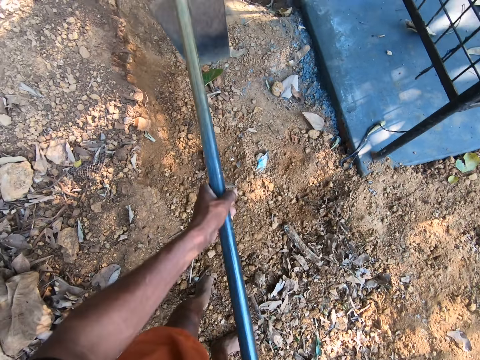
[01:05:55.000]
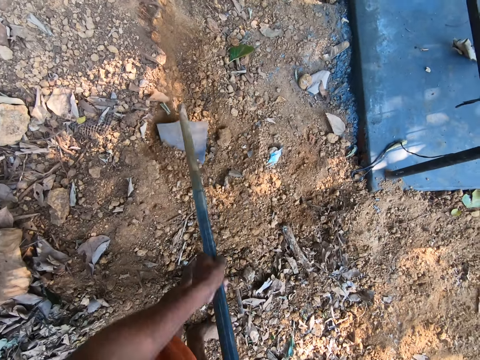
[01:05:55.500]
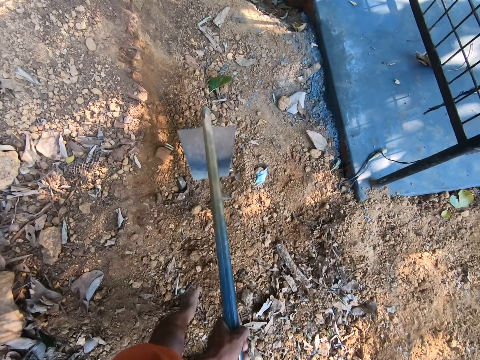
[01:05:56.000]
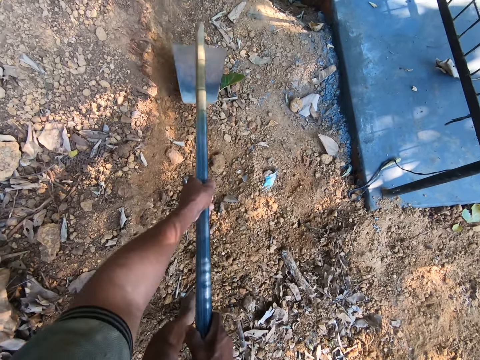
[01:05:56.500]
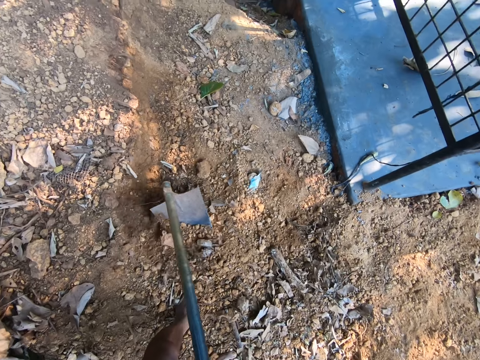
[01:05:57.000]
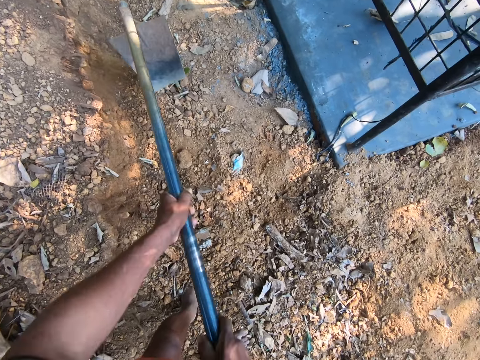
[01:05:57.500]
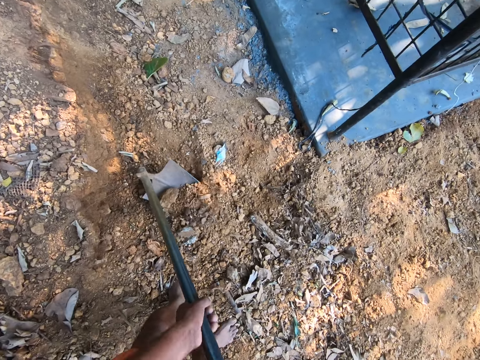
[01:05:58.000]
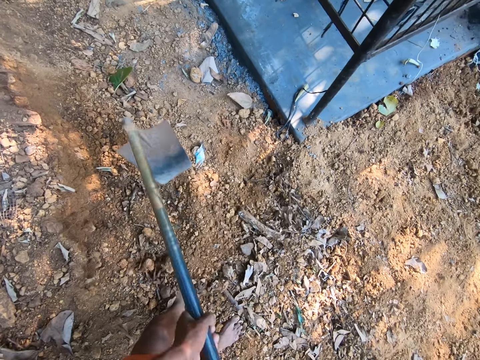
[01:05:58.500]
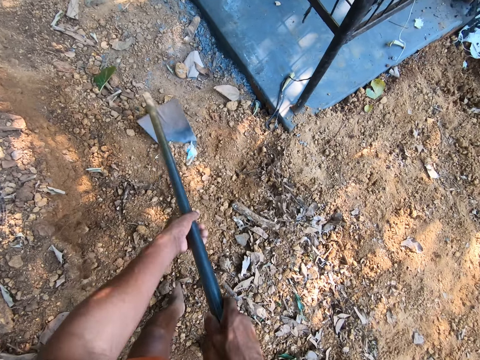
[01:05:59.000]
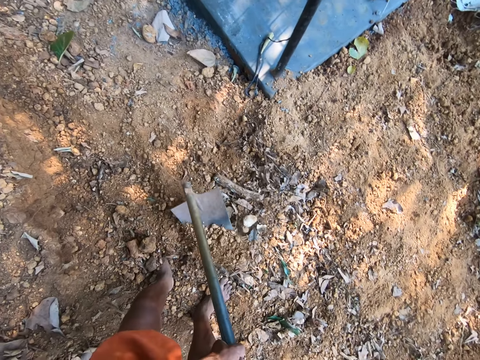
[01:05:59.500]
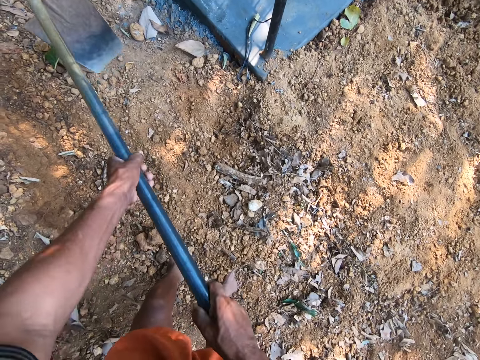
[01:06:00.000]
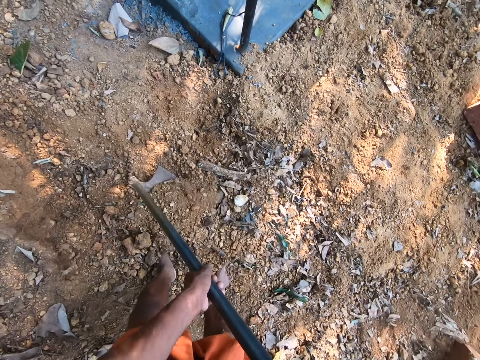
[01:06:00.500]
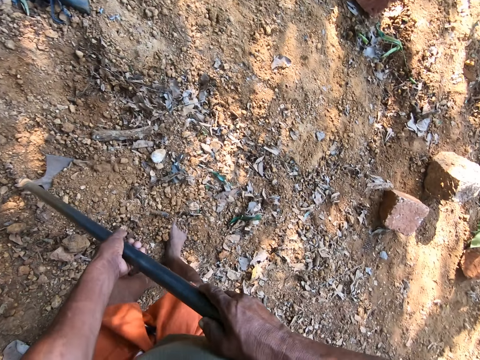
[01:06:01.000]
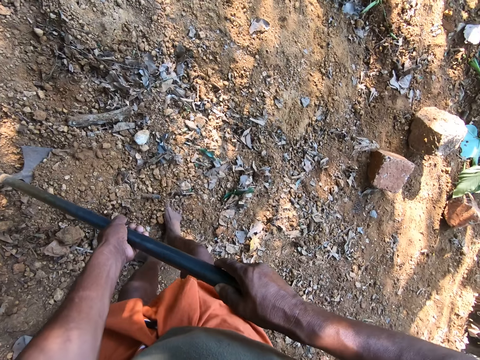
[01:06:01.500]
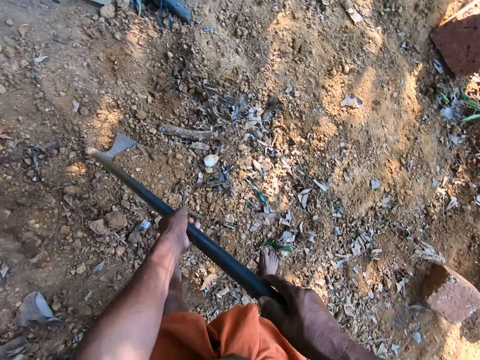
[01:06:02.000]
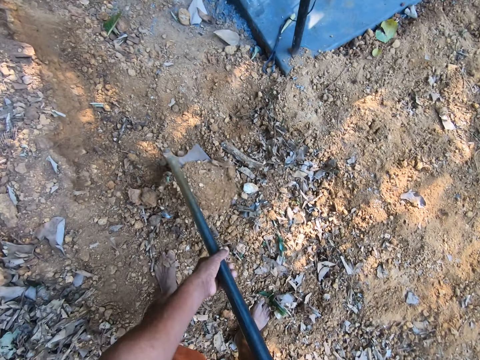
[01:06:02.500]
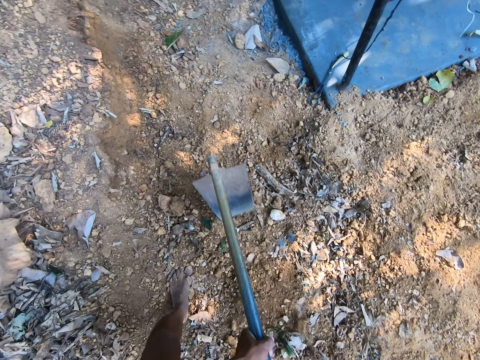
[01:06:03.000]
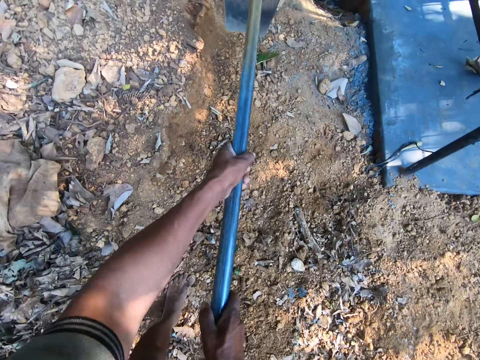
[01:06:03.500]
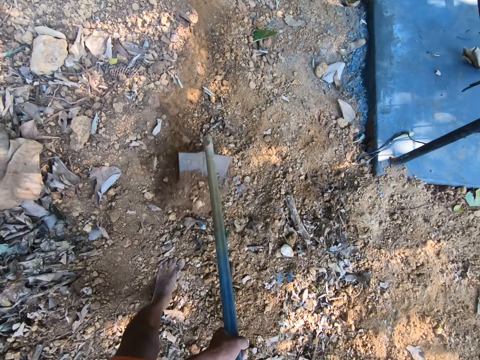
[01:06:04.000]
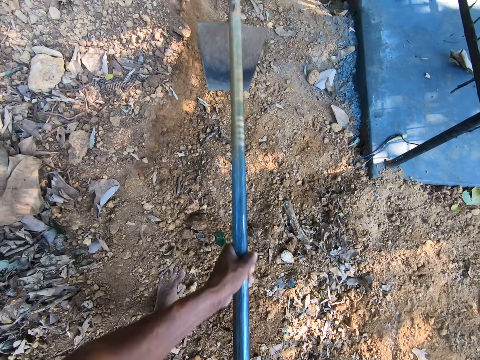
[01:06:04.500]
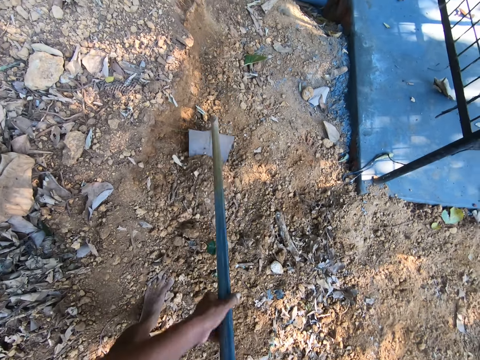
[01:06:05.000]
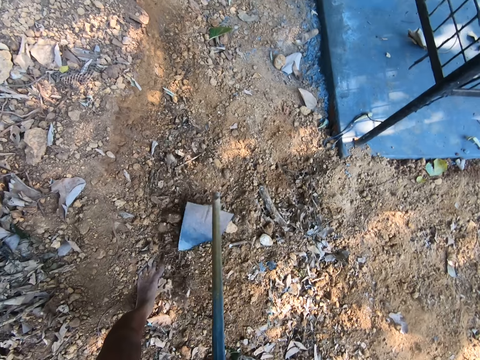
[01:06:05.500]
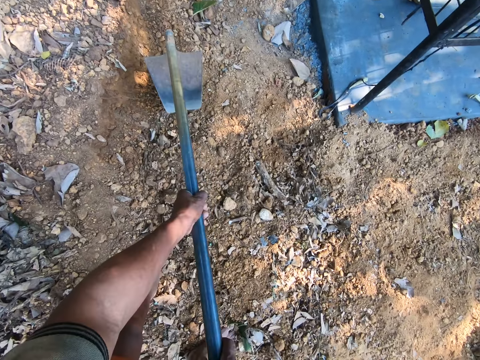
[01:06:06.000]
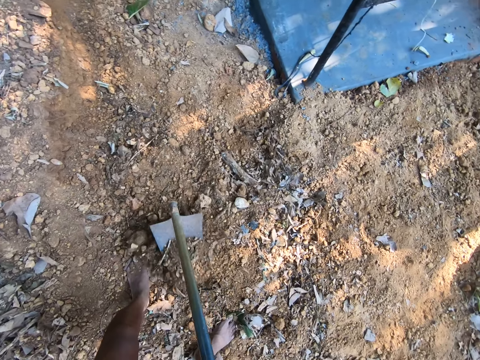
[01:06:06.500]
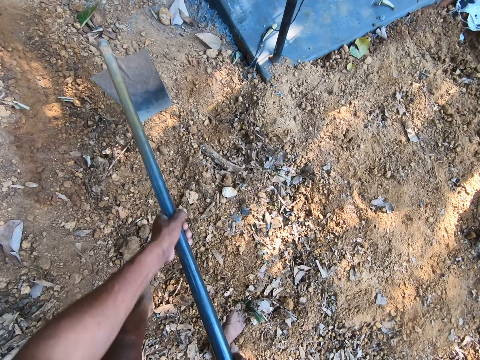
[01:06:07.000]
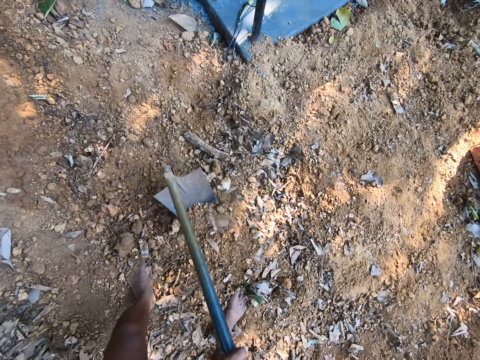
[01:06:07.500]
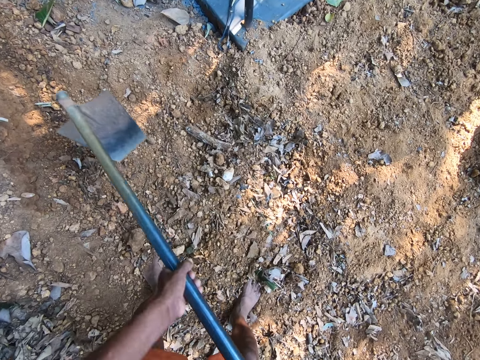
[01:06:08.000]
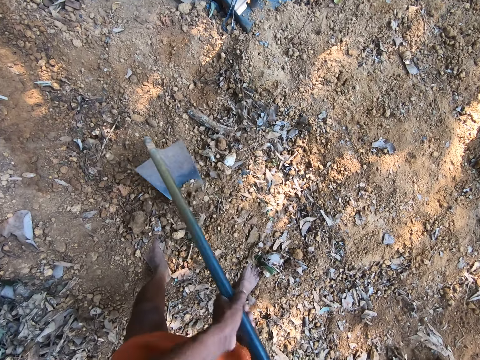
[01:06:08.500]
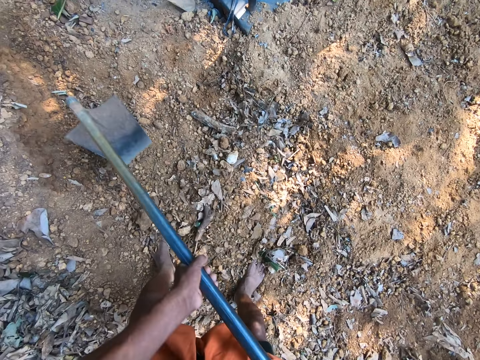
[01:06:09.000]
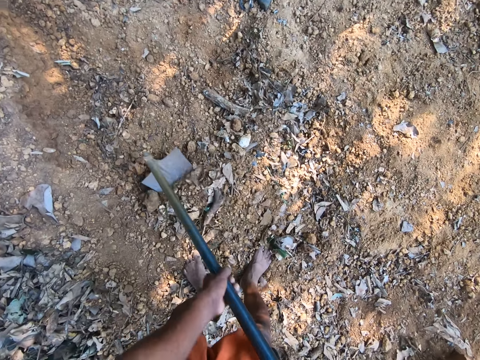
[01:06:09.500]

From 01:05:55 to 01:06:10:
The camera wearer moves. They dig with the hoe.

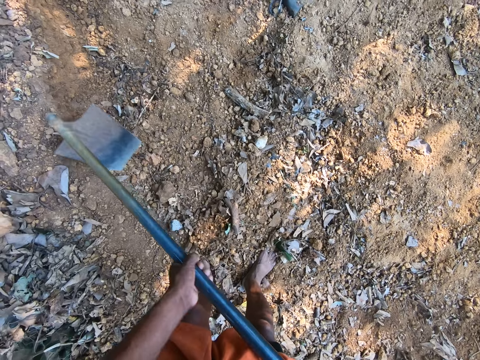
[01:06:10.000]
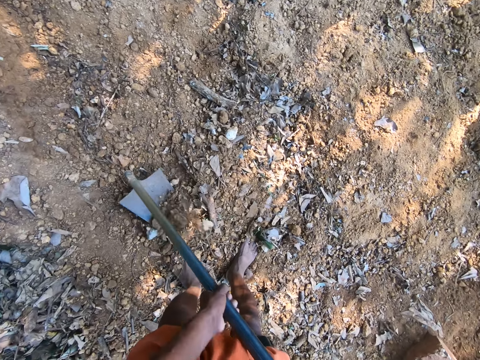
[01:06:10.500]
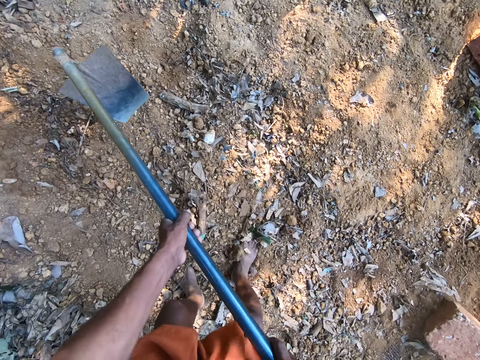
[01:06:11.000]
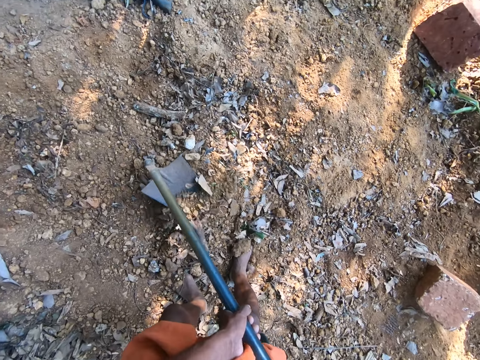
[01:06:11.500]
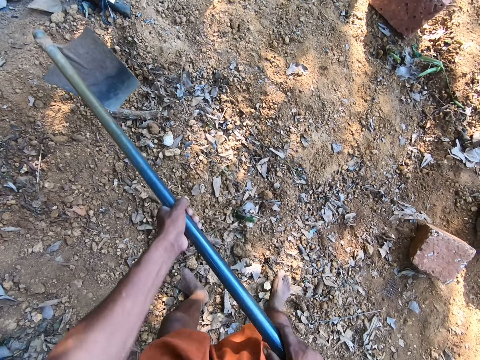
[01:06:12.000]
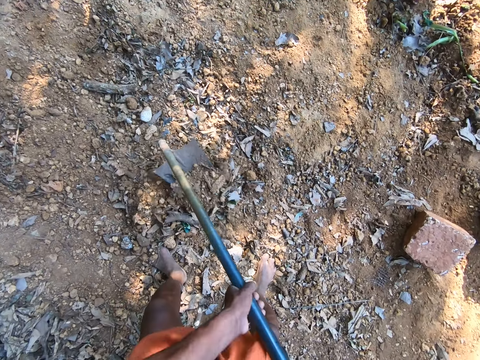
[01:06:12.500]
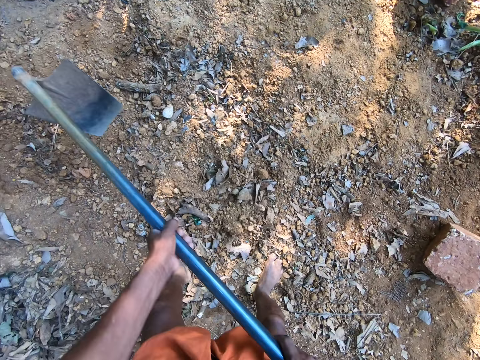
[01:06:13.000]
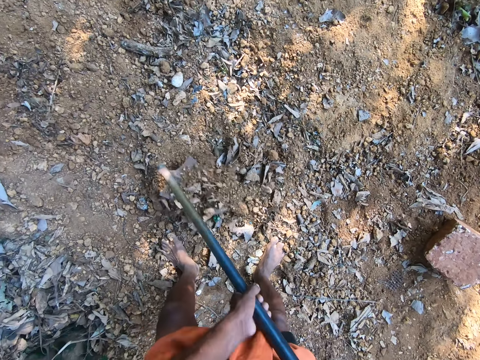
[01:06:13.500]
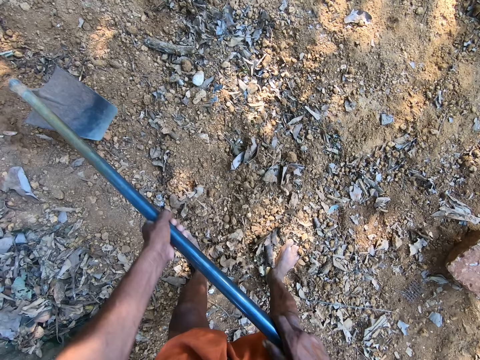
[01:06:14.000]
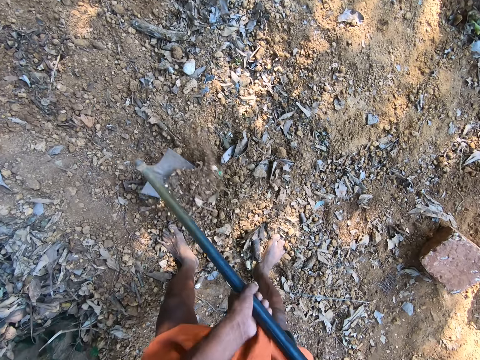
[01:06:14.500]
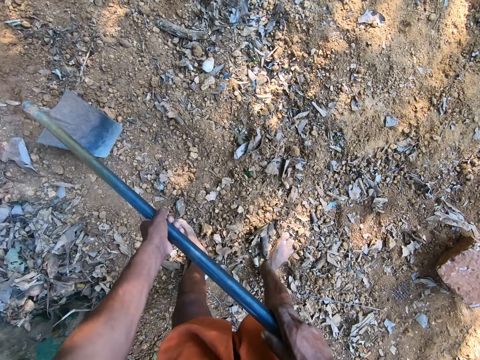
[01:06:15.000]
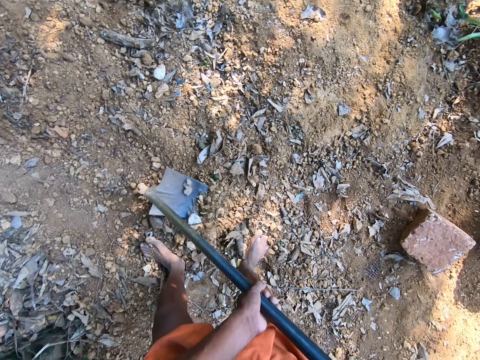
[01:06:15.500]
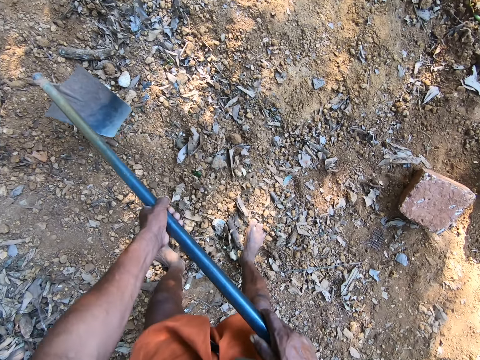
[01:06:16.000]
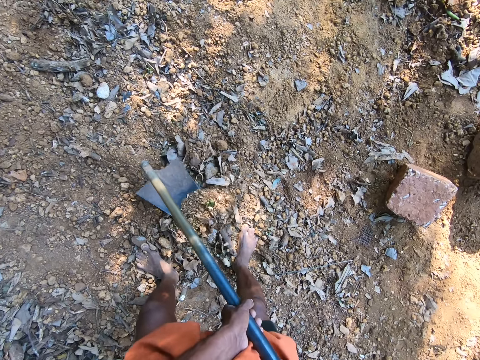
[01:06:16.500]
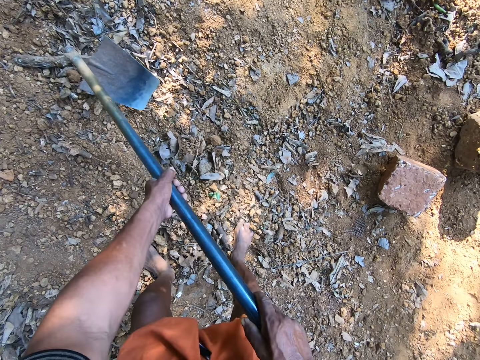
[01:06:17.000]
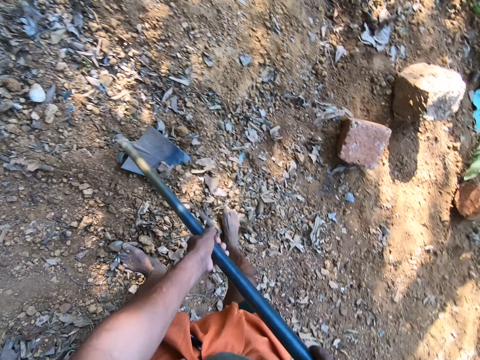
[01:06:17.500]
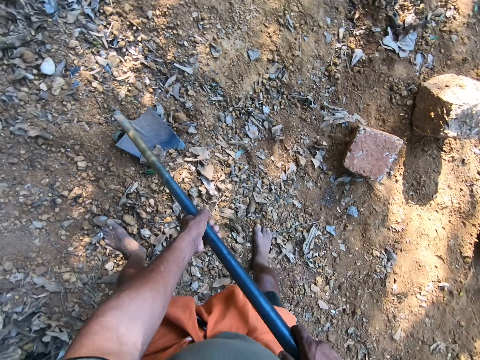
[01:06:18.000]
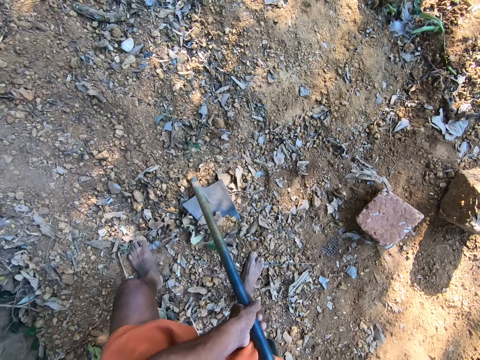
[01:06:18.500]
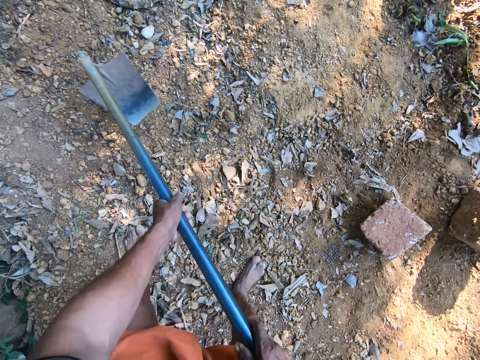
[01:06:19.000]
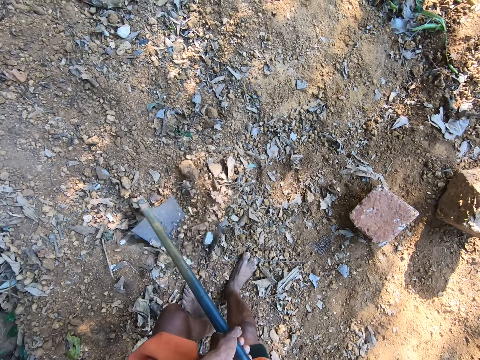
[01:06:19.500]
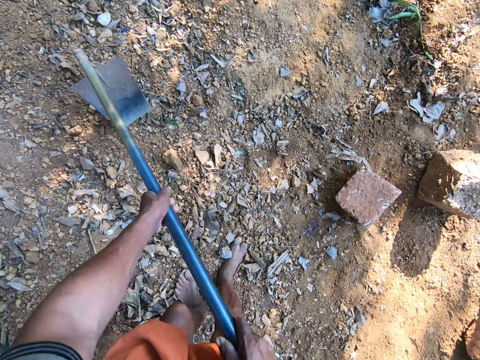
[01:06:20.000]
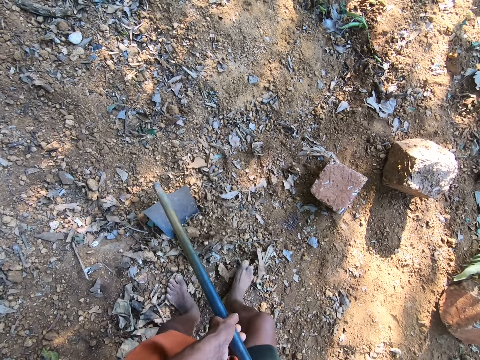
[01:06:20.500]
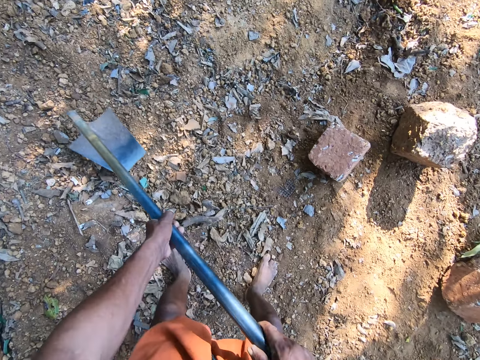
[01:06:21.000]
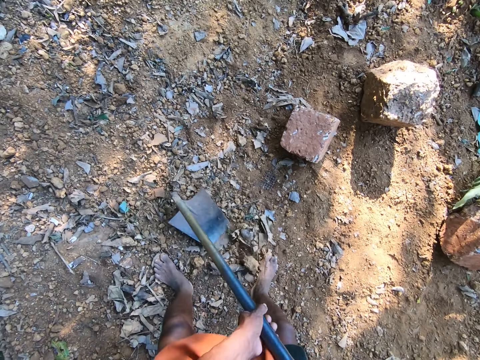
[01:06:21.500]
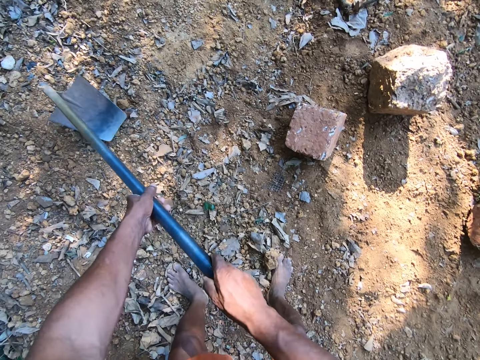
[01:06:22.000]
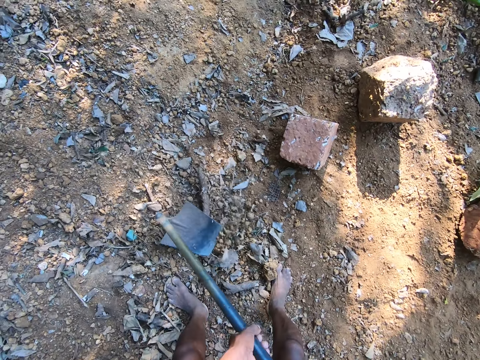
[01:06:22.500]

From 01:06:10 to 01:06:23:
The camera wearer moves. They dig with the hoe.
